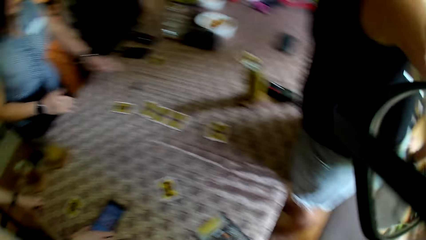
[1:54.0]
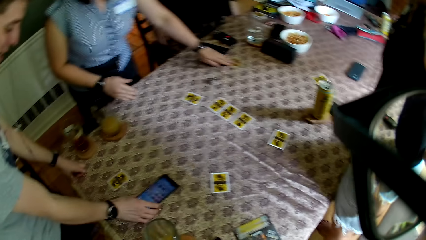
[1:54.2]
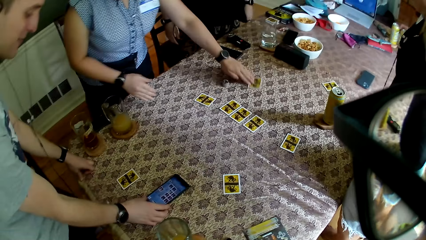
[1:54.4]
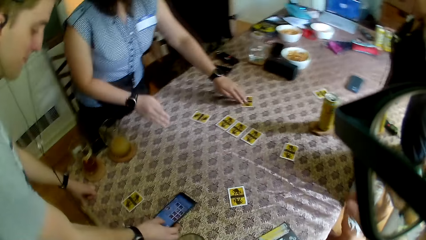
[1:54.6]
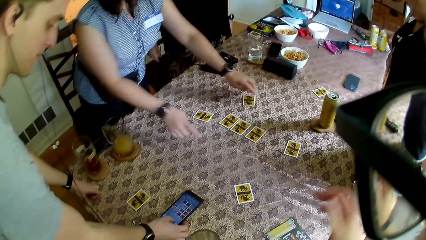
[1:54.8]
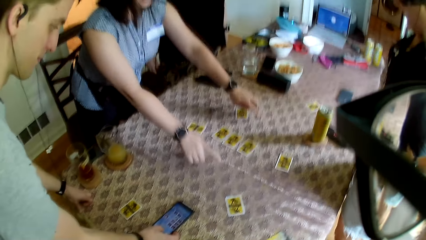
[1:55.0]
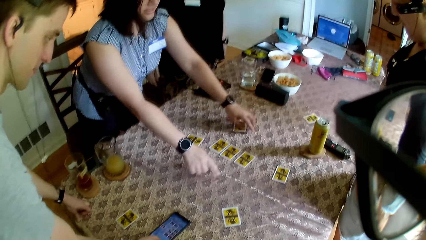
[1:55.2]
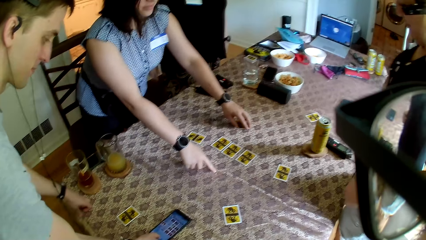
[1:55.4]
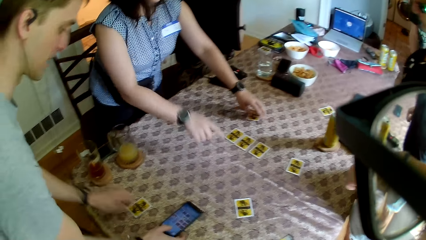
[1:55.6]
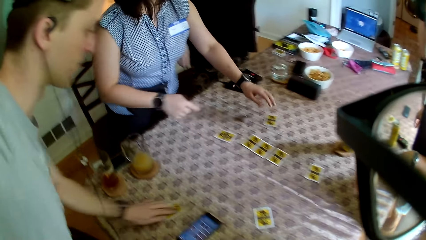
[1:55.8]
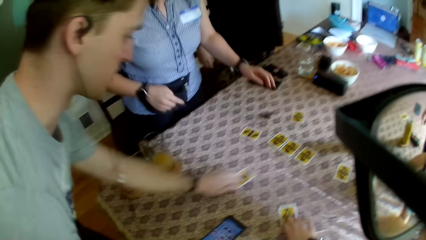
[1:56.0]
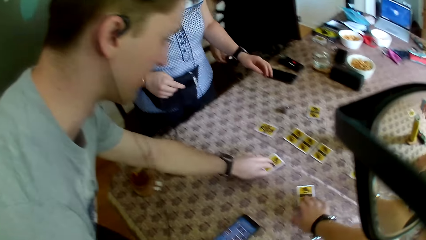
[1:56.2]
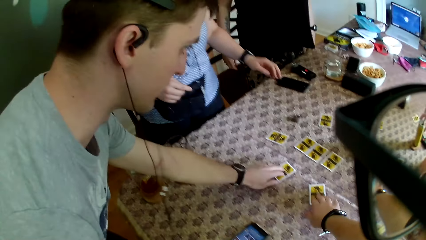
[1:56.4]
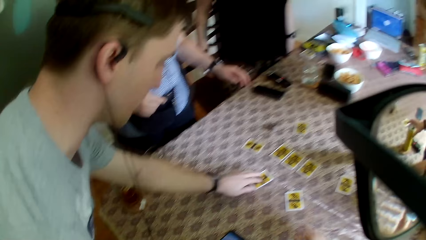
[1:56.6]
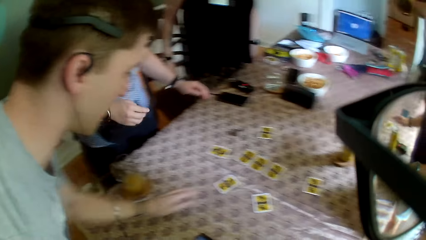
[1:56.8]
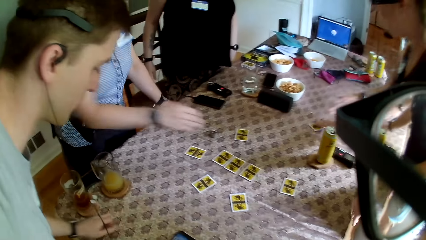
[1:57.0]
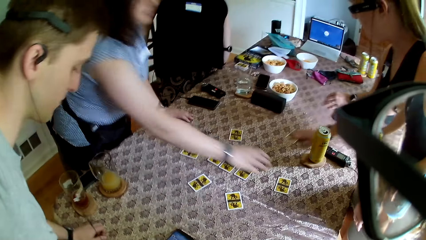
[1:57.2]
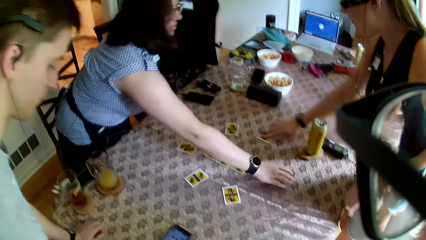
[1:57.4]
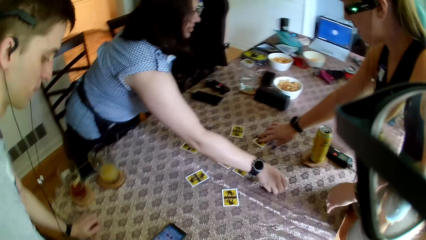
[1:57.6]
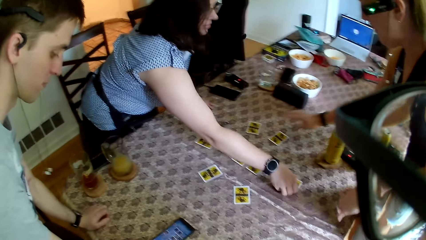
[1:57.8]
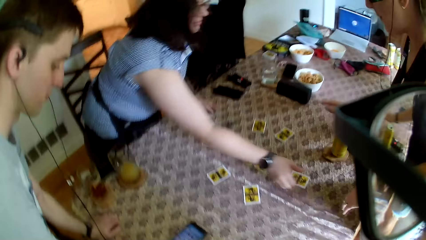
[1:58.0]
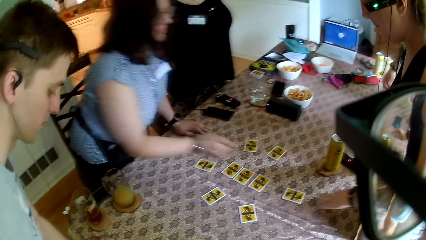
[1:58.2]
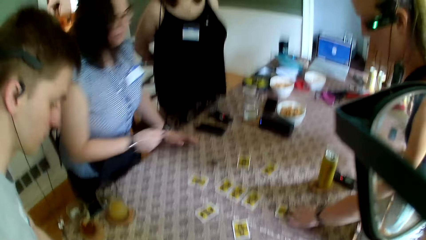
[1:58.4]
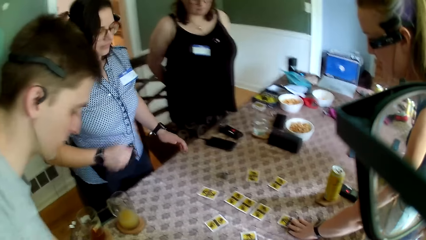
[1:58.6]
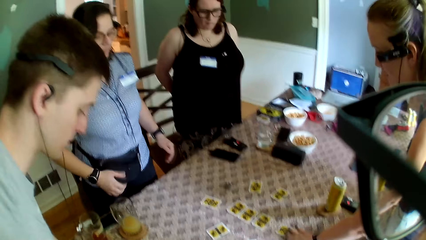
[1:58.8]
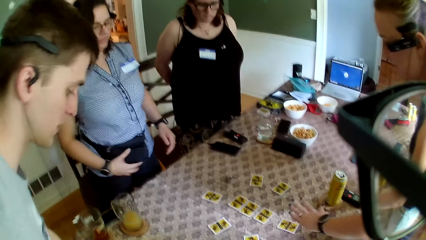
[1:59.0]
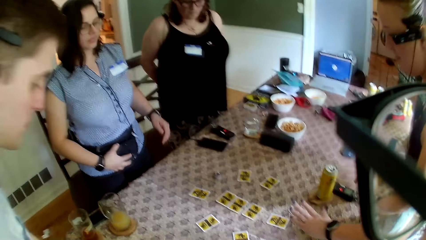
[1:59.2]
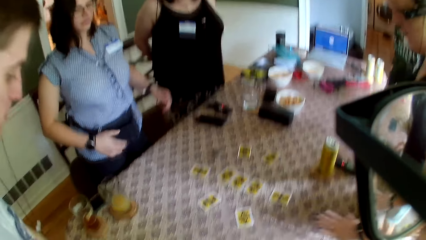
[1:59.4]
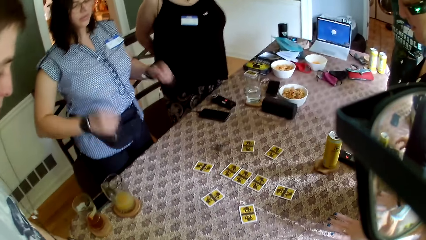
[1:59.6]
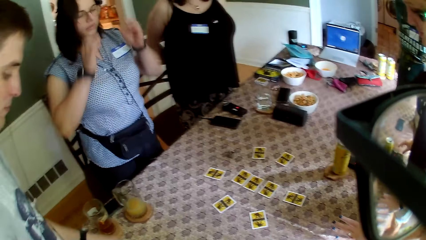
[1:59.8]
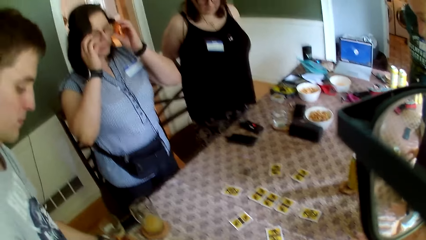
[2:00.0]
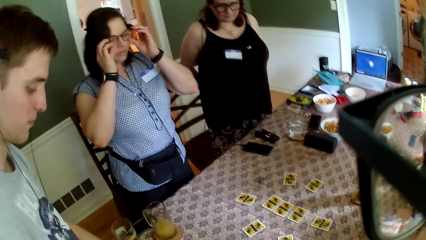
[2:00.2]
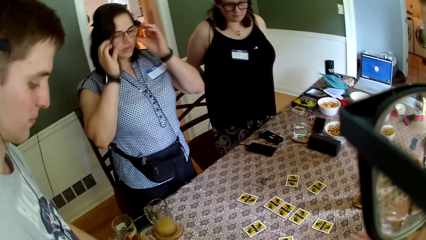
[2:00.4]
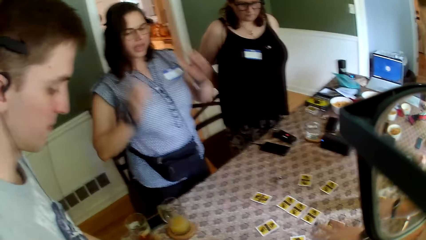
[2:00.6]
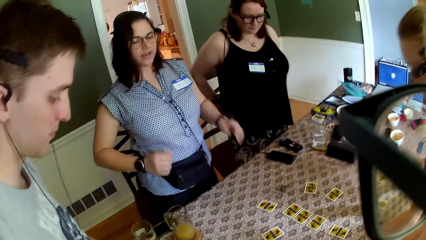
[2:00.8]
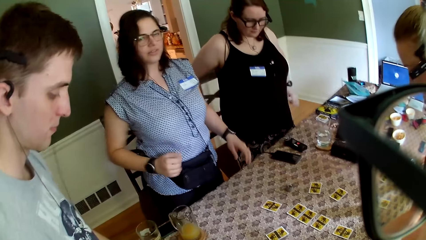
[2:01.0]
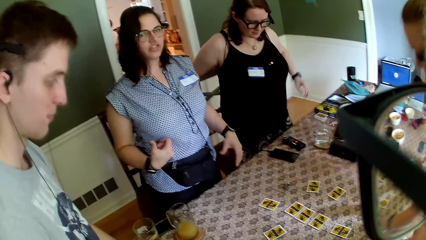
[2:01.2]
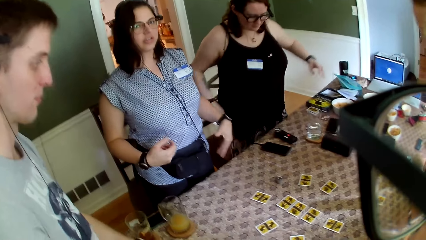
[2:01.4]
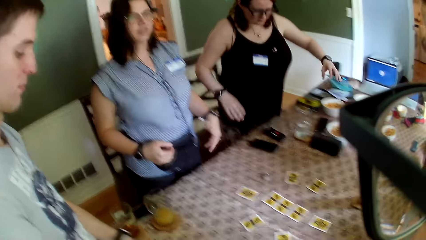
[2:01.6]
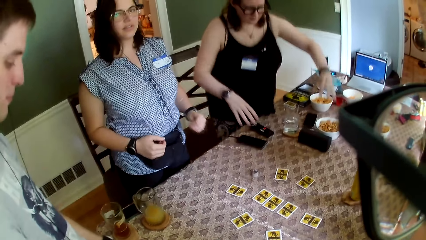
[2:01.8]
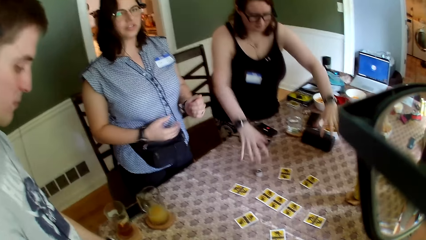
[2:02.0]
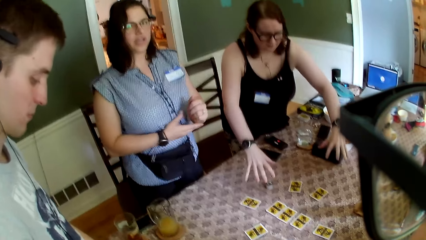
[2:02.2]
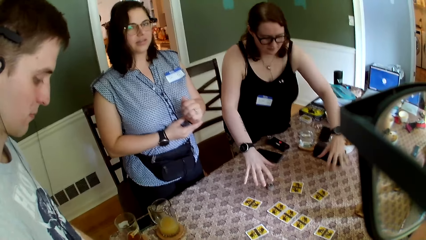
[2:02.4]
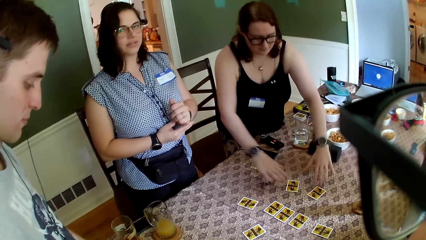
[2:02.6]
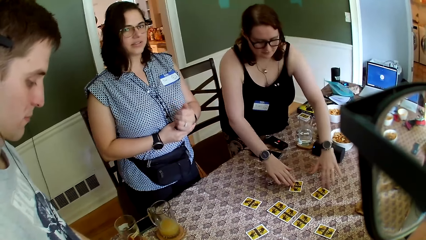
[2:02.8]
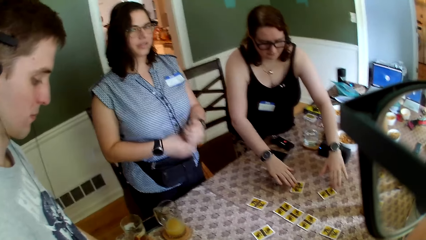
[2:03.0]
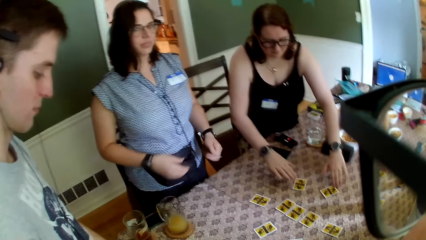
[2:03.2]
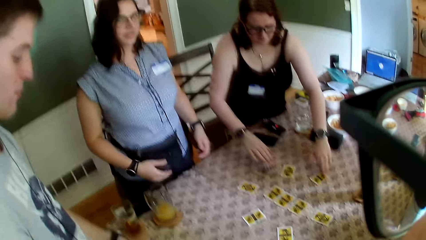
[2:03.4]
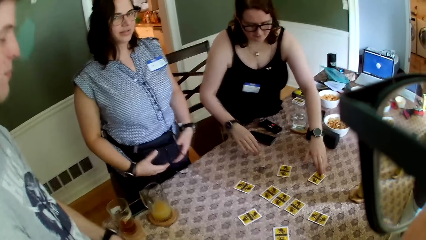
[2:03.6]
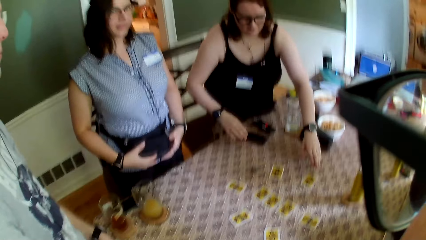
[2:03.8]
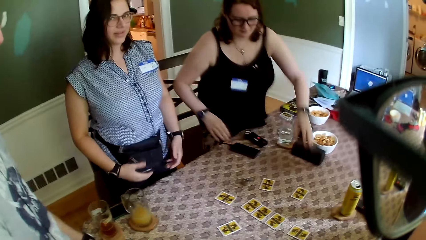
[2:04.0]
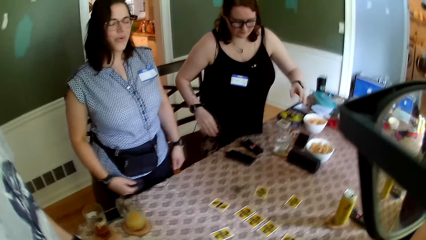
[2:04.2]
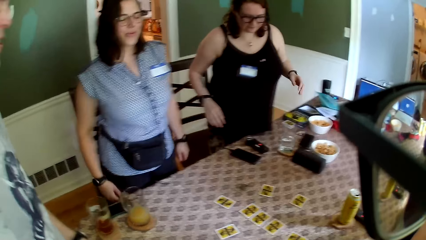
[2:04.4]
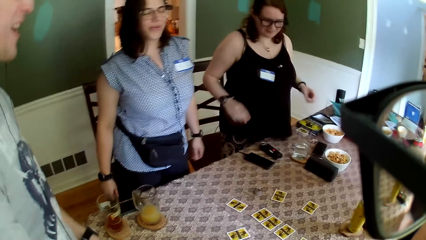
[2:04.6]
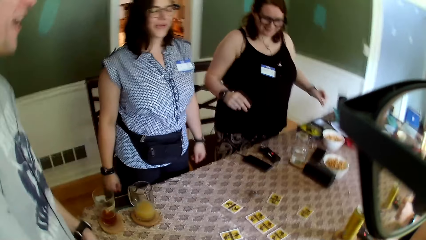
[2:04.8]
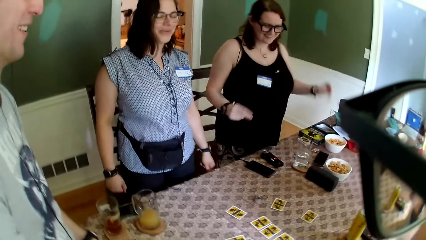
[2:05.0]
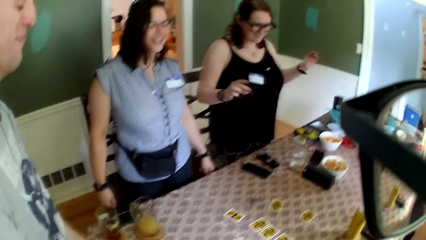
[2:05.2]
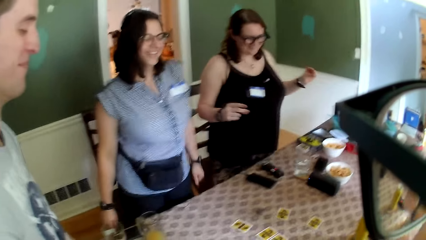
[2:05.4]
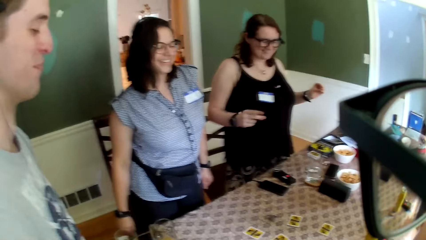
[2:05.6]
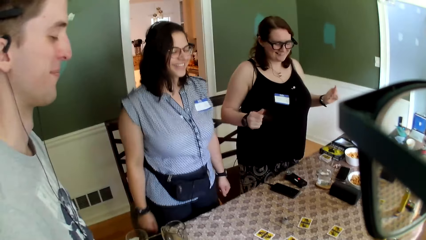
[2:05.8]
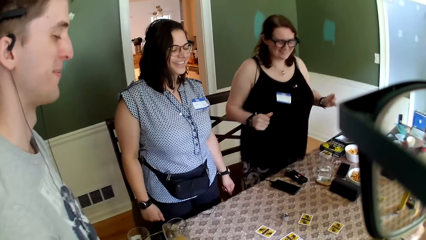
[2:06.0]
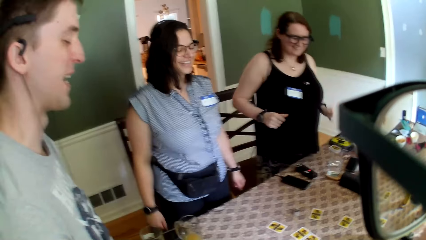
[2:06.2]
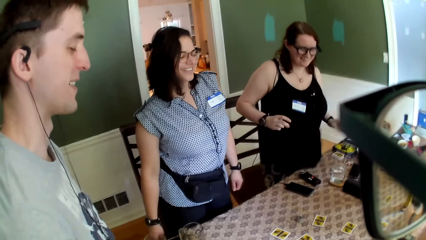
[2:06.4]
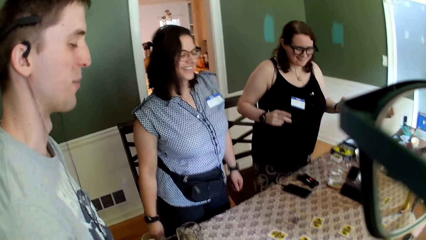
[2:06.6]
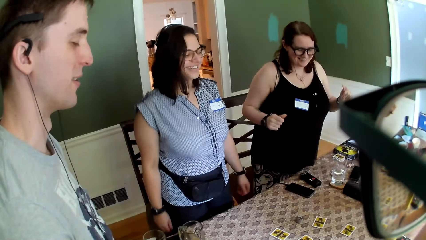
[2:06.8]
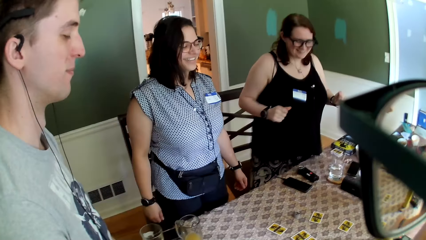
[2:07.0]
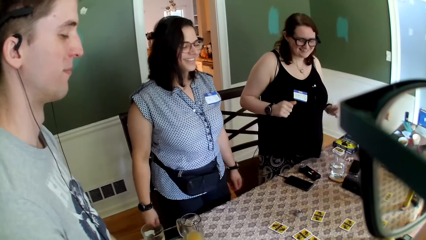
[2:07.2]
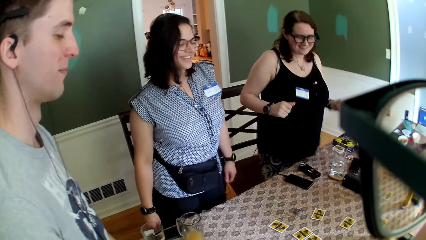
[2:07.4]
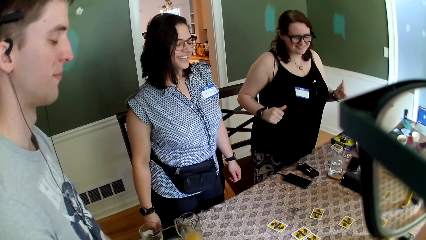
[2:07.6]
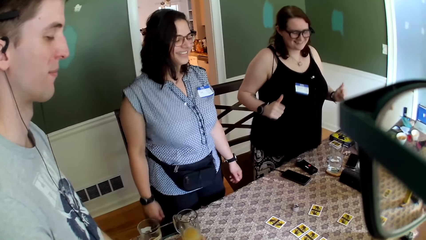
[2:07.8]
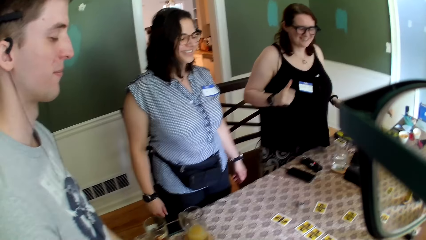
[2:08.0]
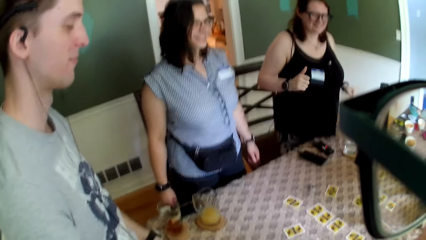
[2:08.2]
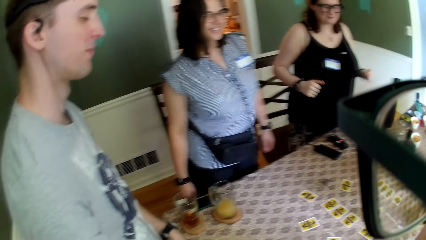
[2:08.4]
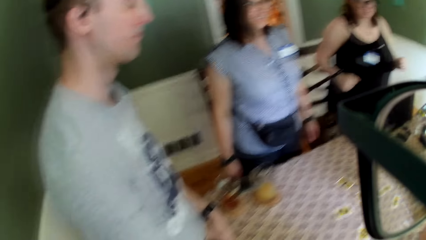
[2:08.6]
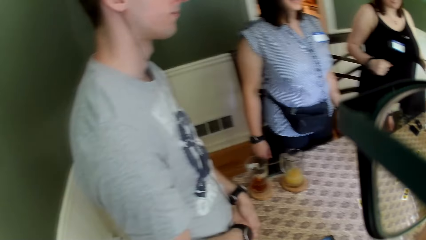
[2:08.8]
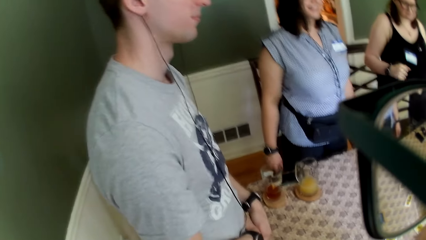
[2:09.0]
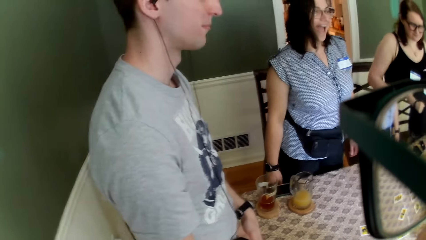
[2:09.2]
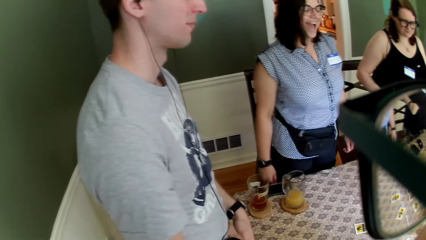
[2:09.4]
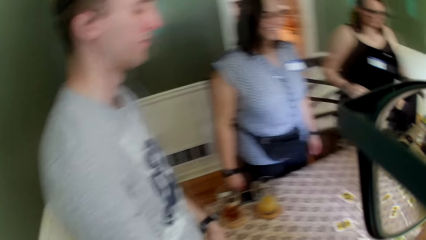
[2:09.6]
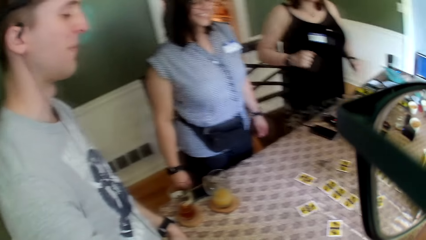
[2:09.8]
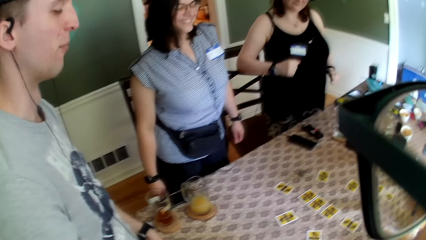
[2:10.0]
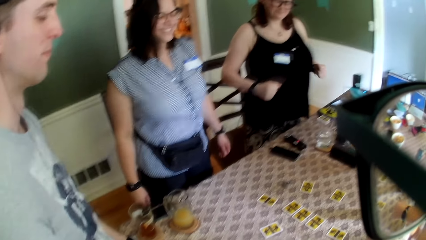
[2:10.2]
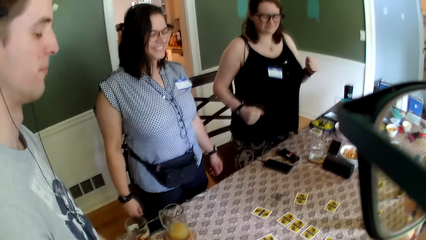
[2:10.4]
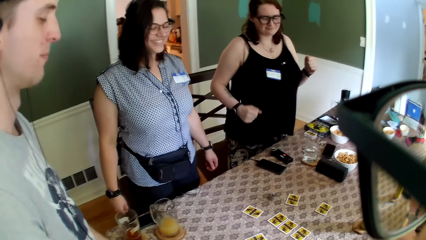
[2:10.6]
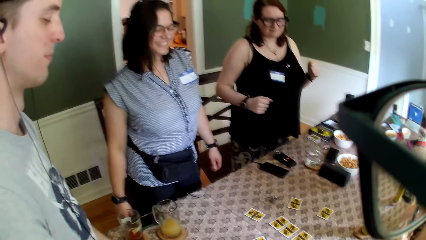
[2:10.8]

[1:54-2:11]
A woman adjusts a card on the table with her left hand. The camera wearer looks around the room. The woman touches the table with her right hand. A man adjusts a card on the table with his left hand. The camera wearer adjusts the card on the table with his right hand. The man places his left hand on the table. Another woman adjusts a card on the table with her right hand. The first woman adjusts a card on the table with her right hand. Another man arranges the cards on the table. The camera wearer converses with the first woman. The second woman adjusts a card on the table with her left hand. The first woman holds the waist bag with her right hand and adjusts her glasses with both hands. The camera wearer talks to the second man. The first woman adjusts a wrist watch on her left wrist with her right hand. A third woman adjusts a card on the table with her right hand and adjusts a card on the table with her left hand. The first woman touches the waist bag with her right hand, touches the waist bag with her left hand, and dances to a sound. The third woman dances to the sound. The camera wearer converses with the first man. A third man dances in the room. The second man dances in the room. The camera wearer sings to the sound.
